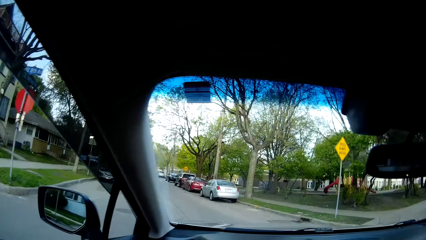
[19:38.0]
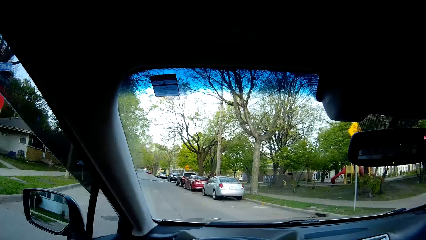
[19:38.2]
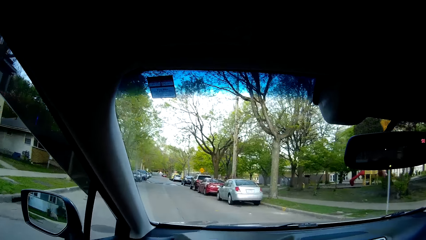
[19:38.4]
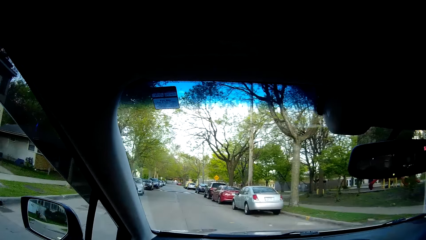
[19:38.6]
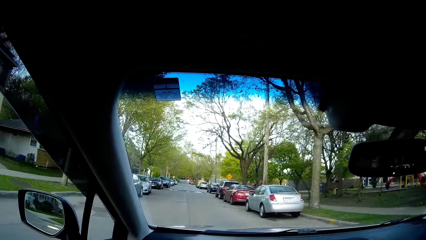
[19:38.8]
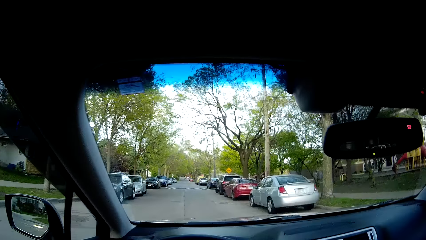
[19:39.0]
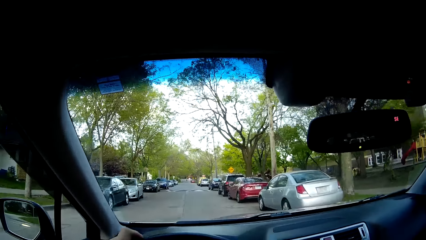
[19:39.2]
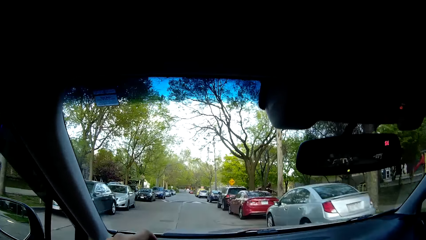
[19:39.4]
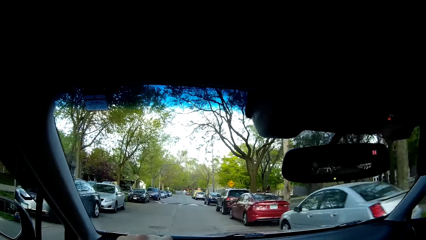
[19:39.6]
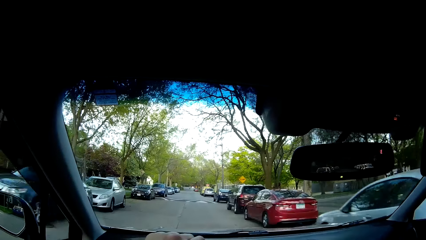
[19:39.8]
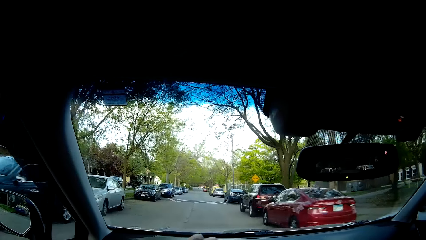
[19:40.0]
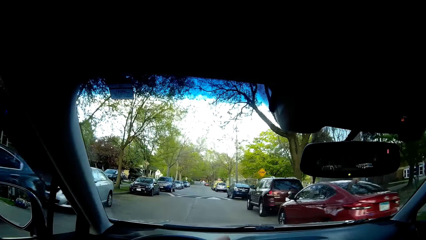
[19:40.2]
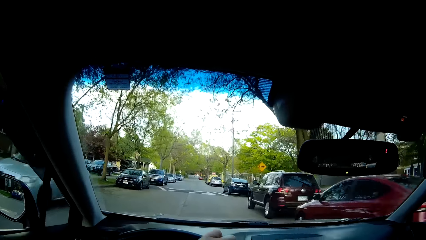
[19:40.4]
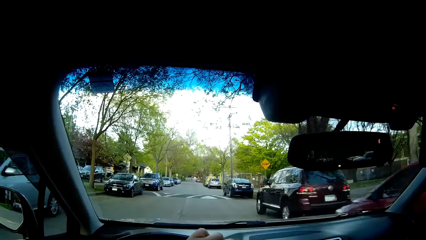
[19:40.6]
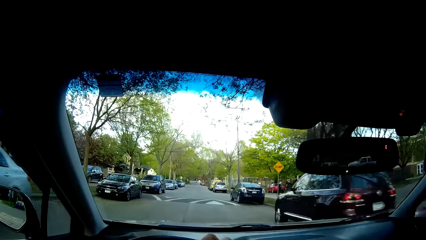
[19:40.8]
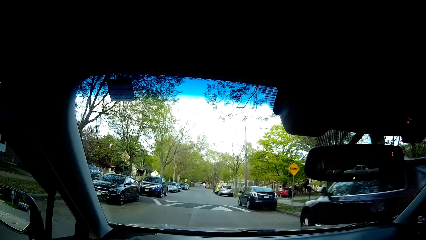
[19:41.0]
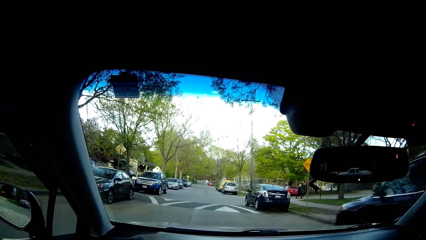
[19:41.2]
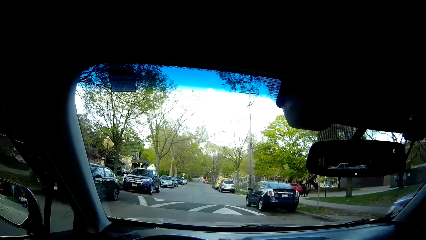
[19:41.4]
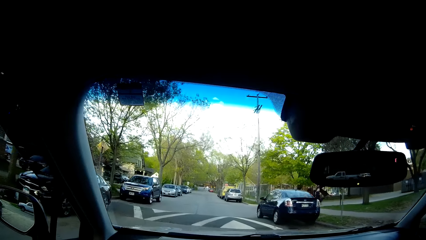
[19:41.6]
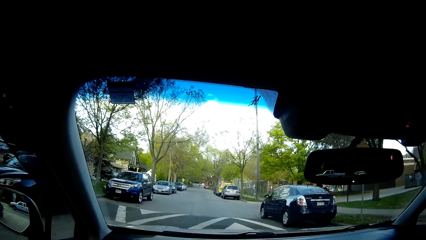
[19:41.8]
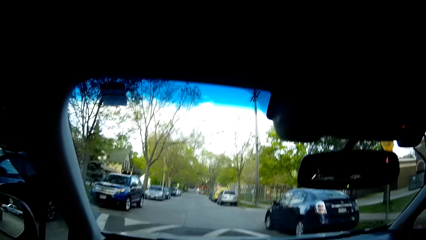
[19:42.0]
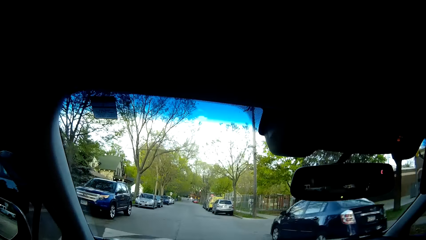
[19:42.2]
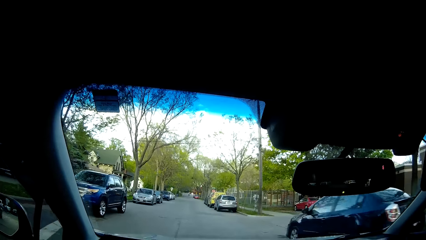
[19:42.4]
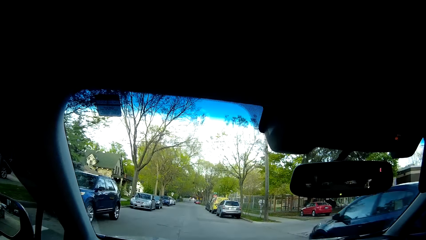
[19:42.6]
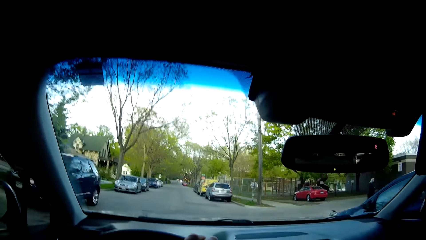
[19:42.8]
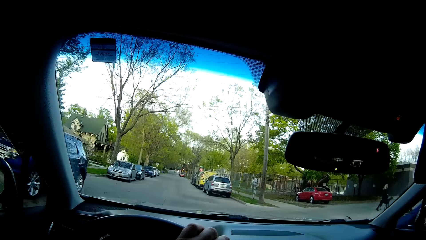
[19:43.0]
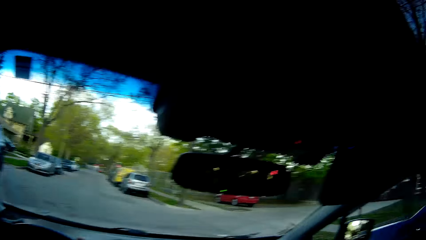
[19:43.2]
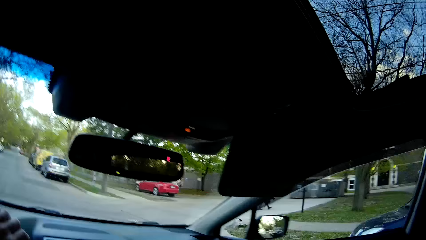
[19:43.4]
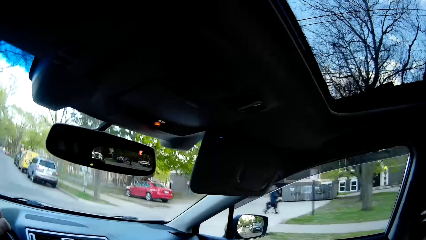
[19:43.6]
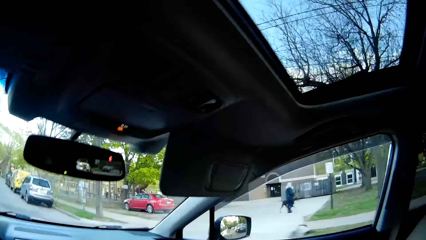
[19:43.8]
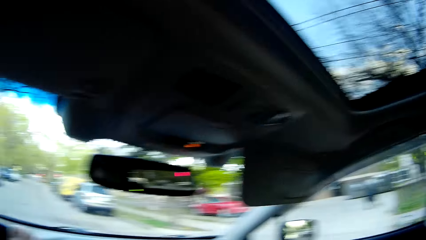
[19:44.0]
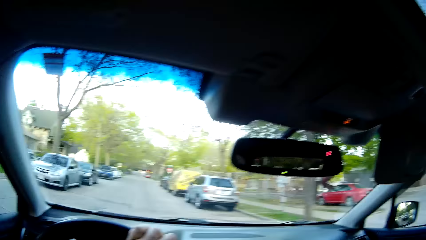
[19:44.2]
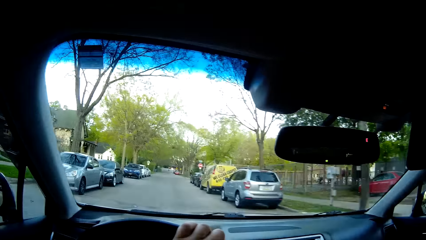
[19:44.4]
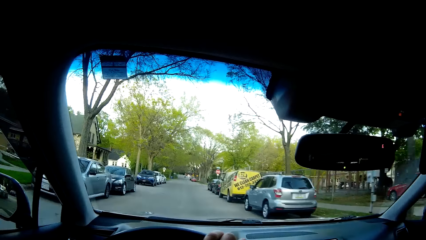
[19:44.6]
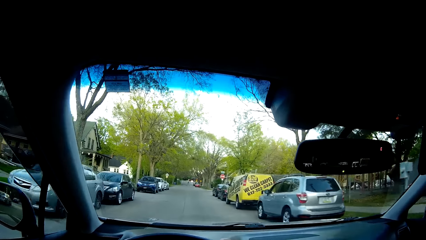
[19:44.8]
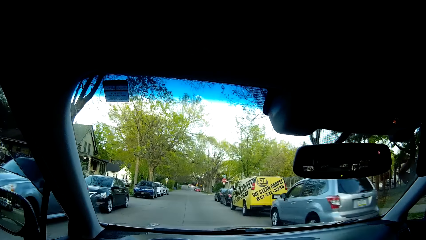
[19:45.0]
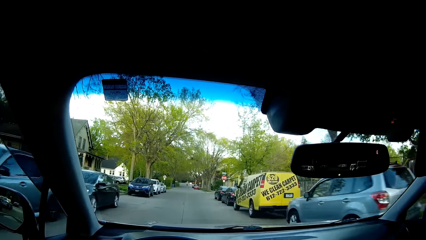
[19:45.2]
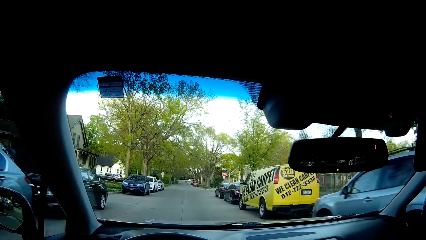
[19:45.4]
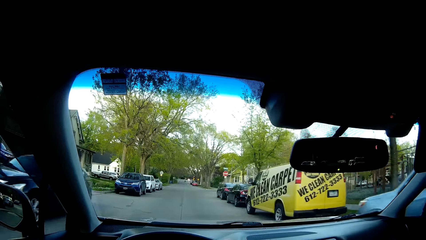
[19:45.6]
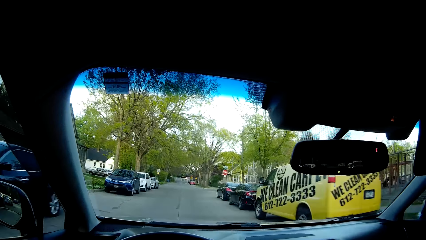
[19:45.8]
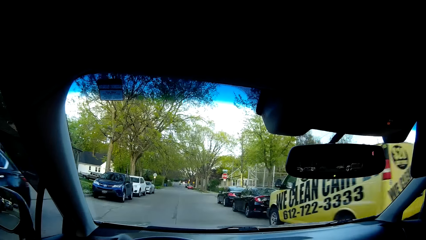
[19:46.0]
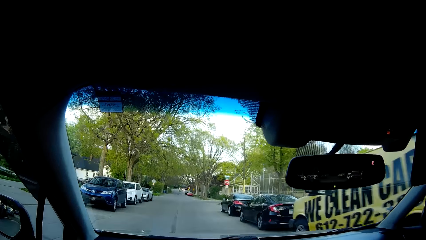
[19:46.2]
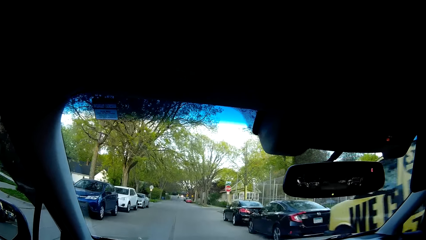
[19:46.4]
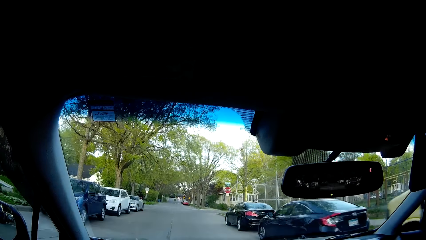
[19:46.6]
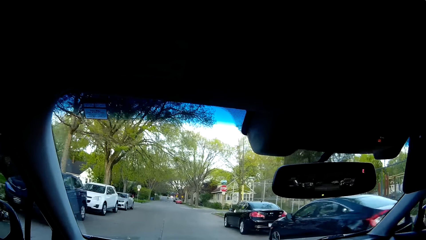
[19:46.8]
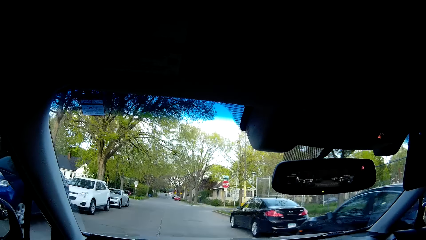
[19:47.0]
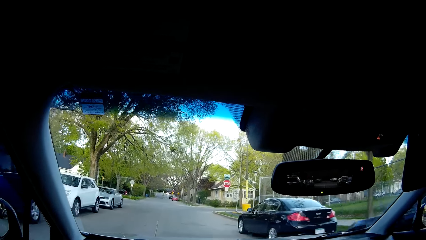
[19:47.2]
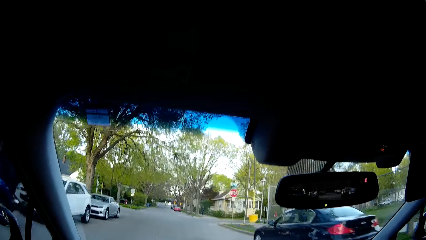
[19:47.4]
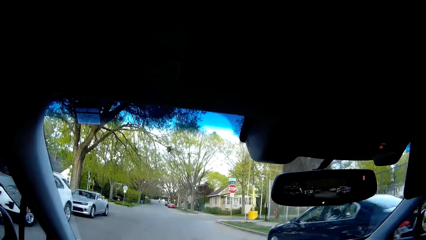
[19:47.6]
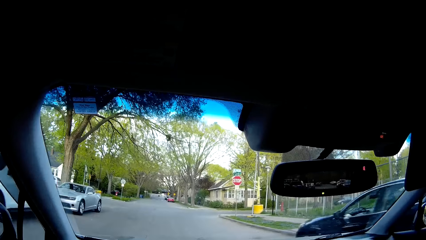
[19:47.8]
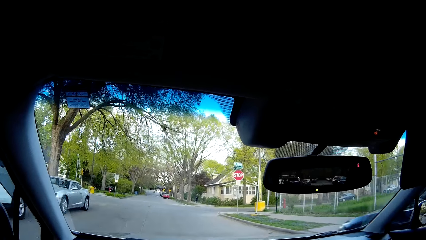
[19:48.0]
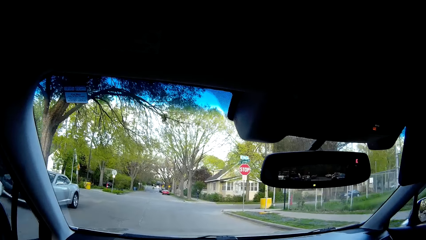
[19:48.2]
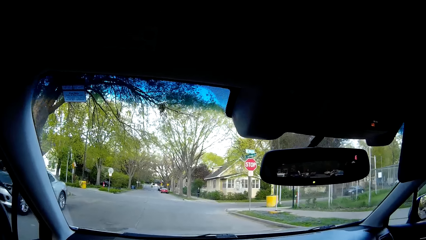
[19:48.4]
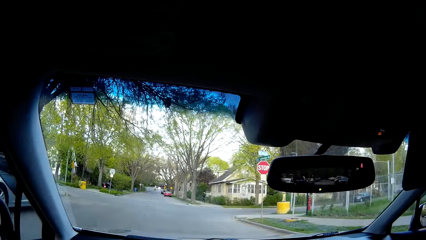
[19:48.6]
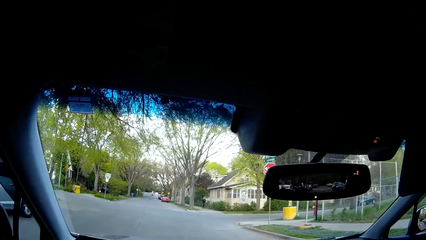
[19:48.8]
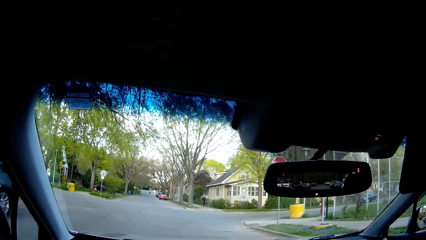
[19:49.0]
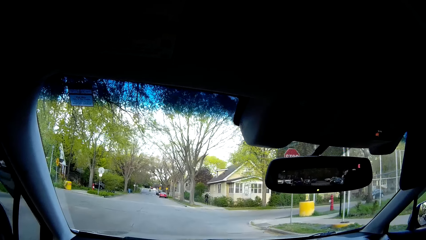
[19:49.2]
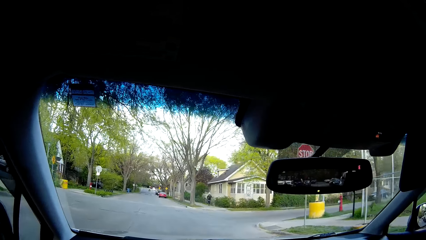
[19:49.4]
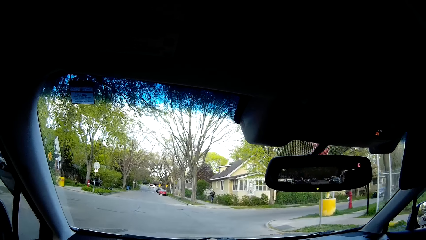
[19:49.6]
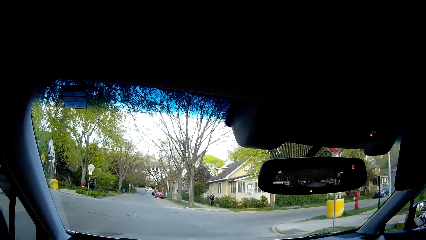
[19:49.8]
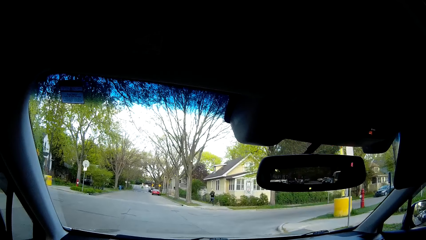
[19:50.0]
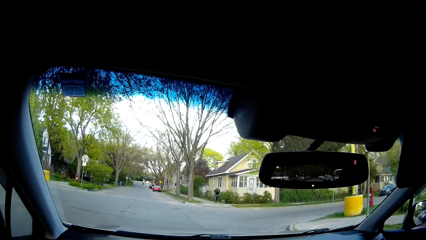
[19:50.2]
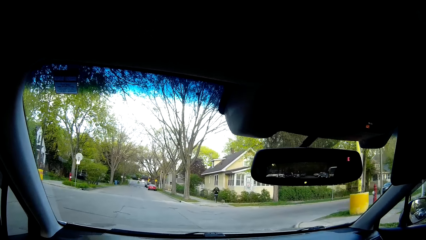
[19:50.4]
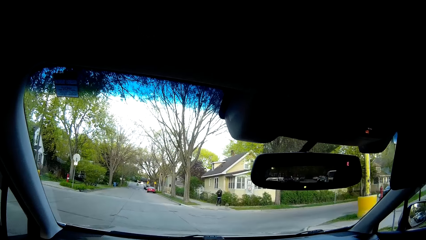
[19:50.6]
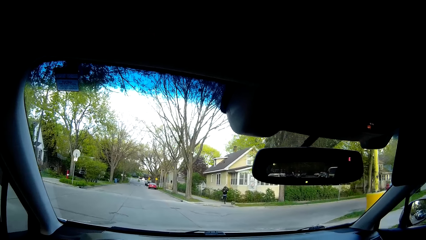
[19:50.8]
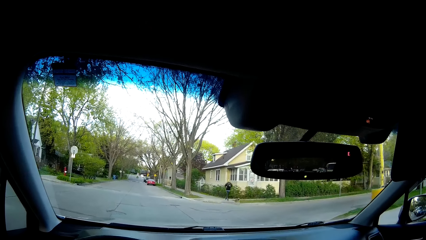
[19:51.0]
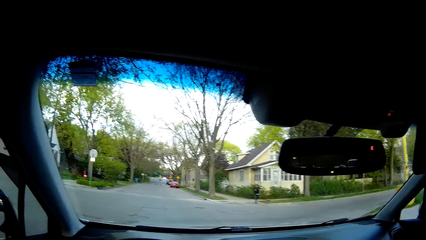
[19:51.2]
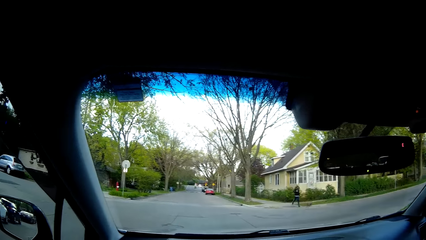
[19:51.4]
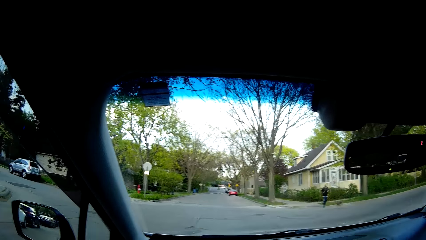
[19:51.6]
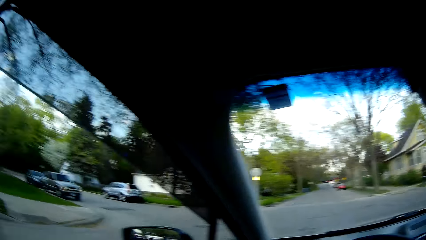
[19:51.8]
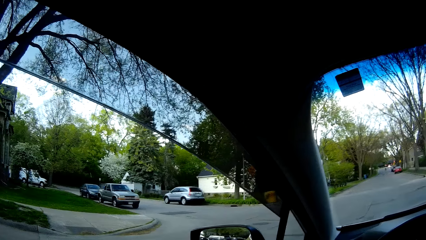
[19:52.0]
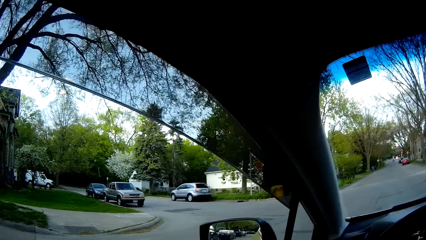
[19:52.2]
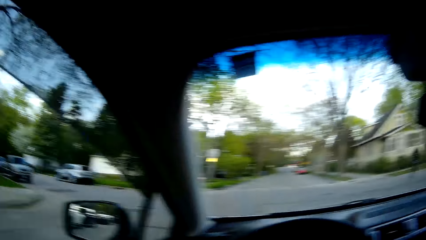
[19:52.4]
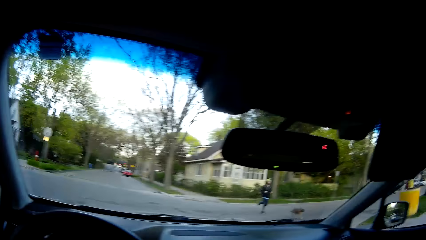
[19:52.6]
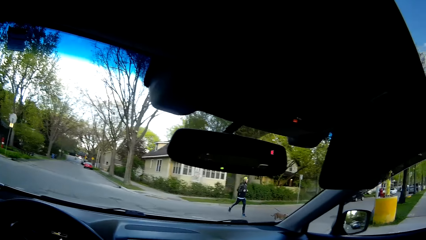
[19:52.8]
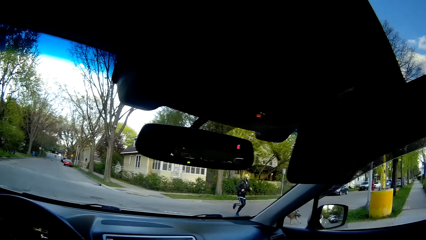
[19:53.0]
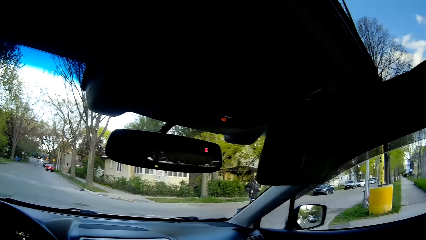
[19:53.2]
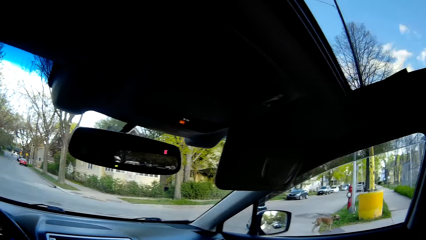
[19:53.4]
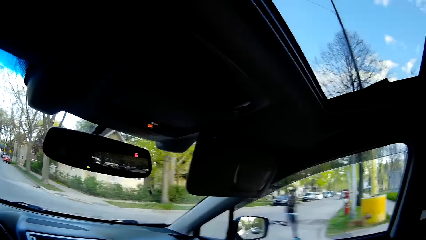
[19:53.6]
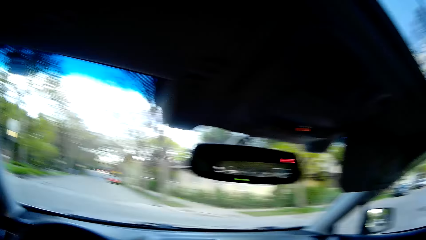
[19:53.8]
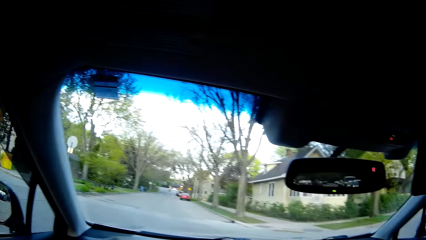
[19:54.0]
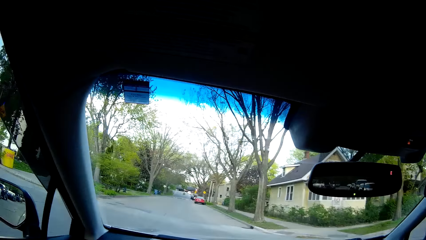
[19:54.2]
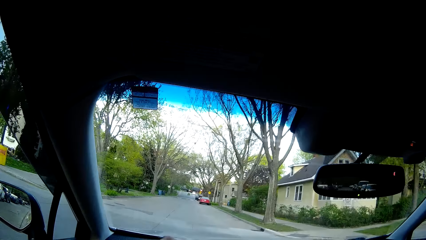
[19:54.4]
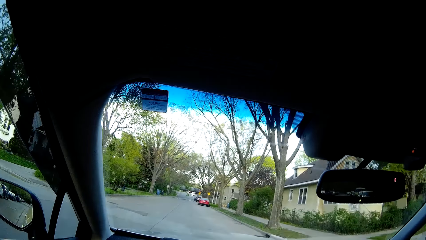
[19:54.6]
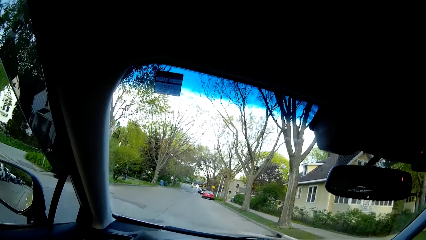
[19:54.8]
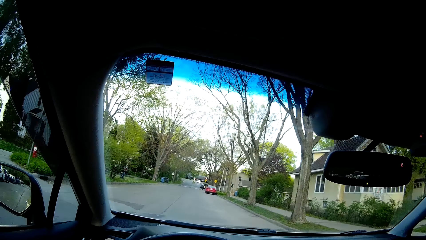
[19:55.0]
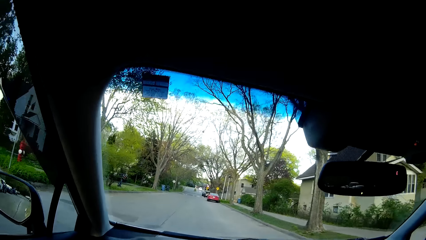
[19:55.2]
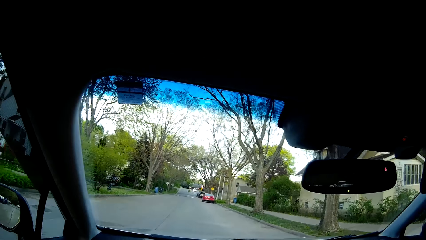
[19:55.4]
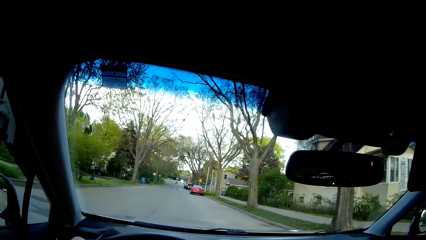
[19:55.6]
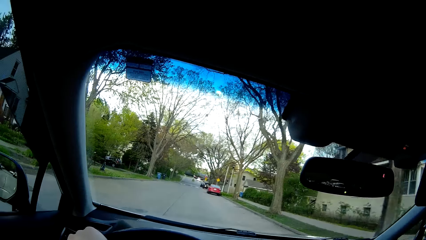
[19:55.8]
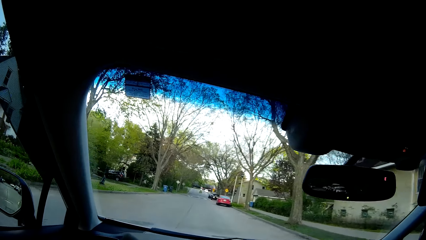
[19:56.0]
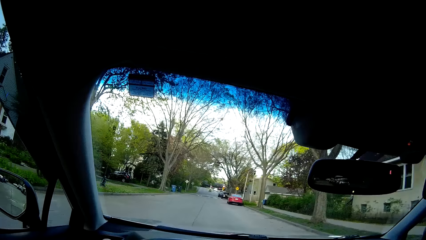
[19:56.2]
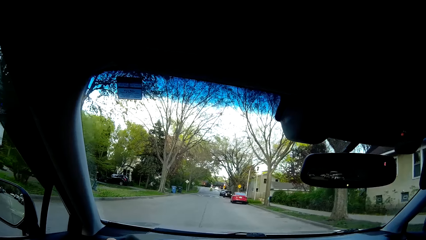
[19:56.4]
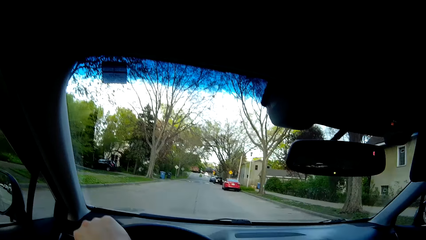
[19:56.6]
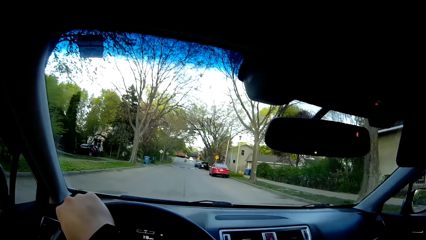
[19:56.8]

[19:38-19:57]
The camera wearer looks ahead. They look around. They look ahead. They look around. They look ahead.
